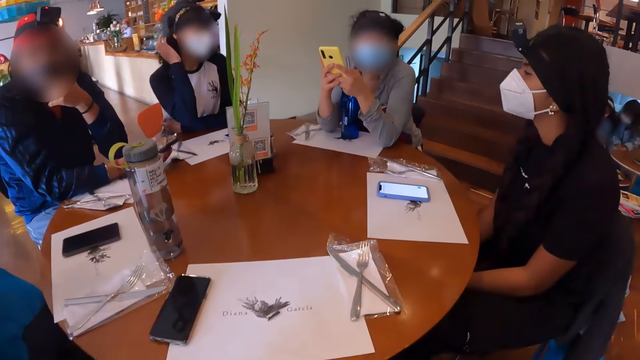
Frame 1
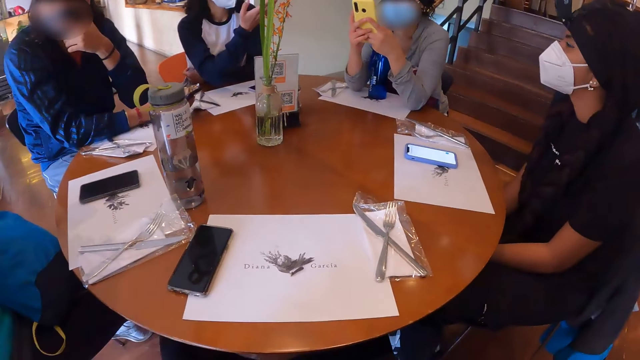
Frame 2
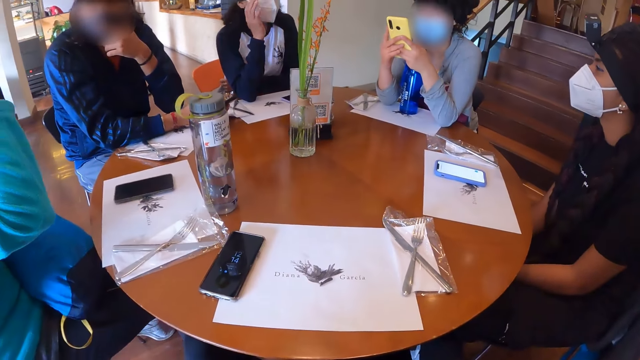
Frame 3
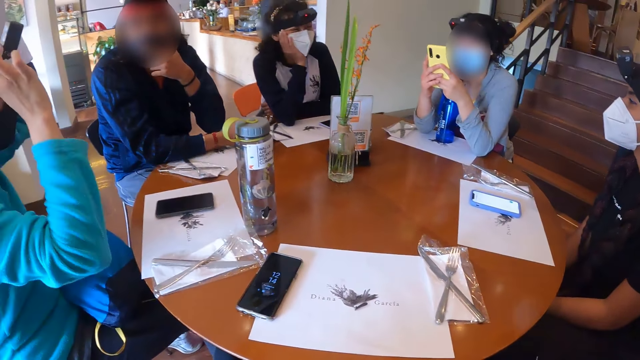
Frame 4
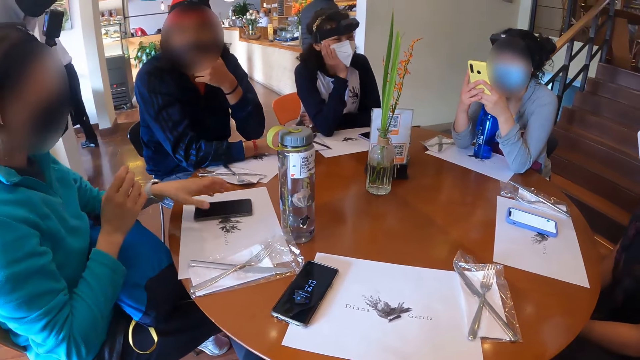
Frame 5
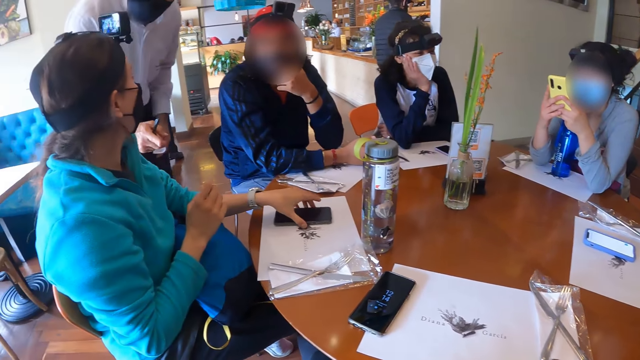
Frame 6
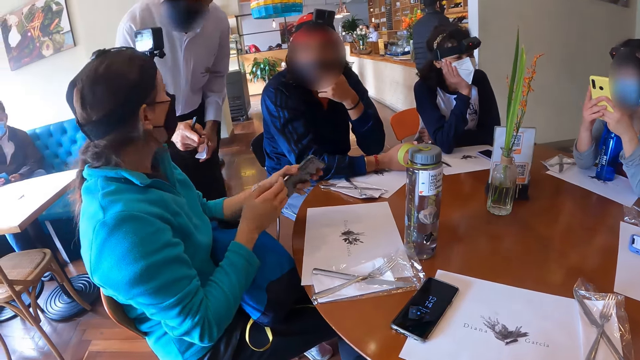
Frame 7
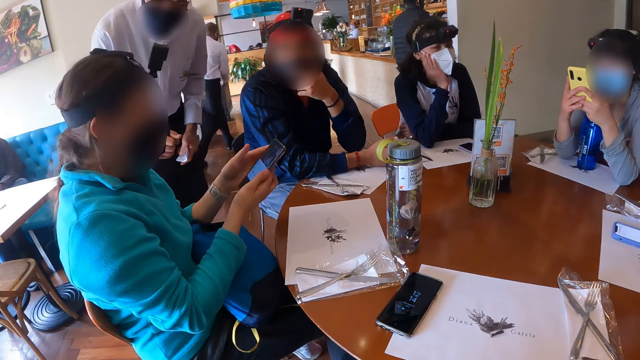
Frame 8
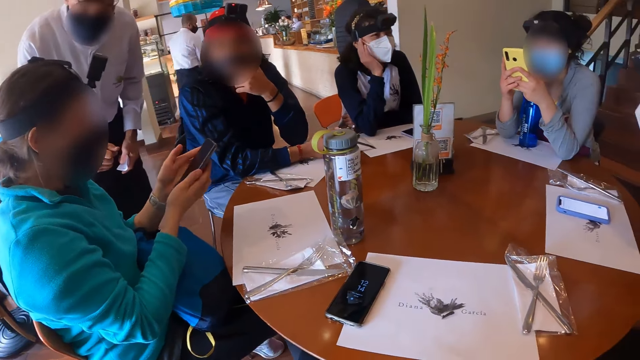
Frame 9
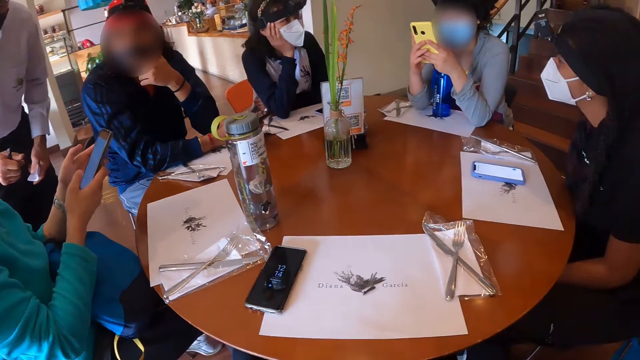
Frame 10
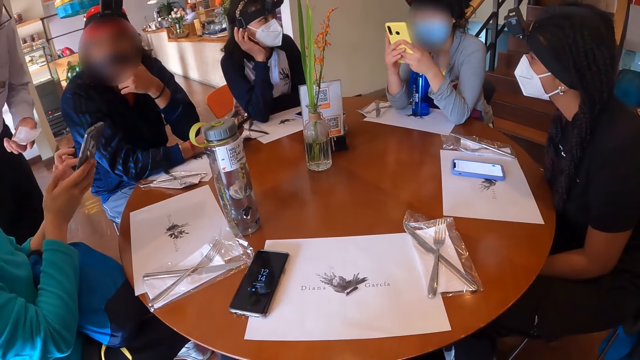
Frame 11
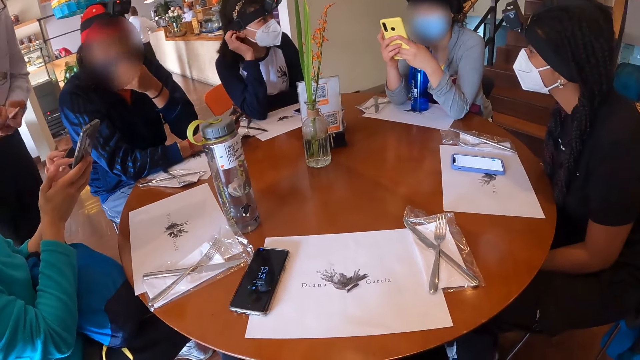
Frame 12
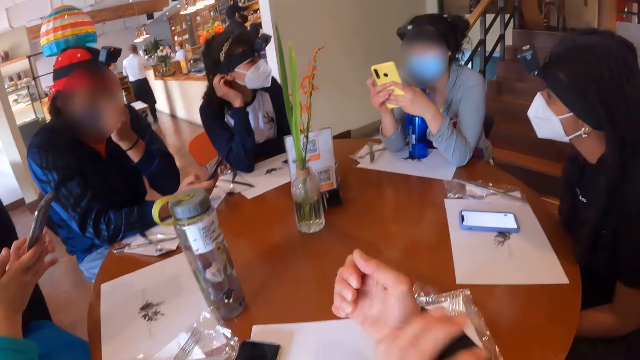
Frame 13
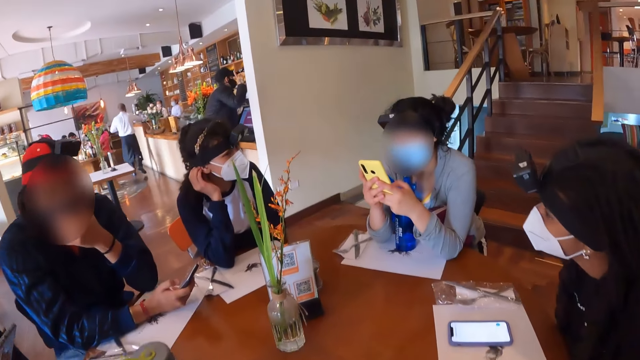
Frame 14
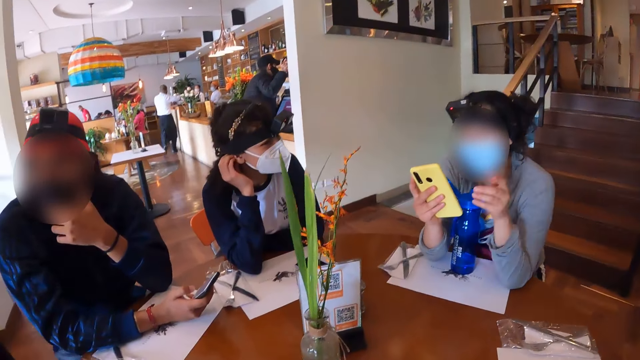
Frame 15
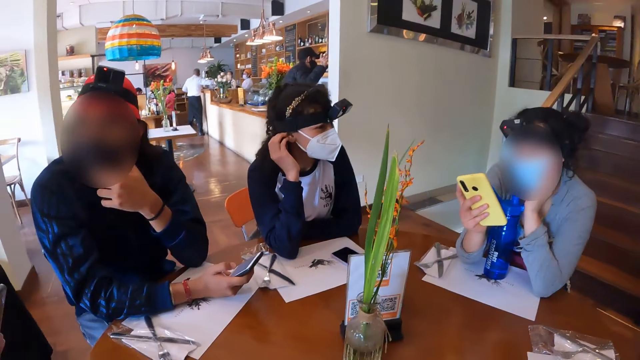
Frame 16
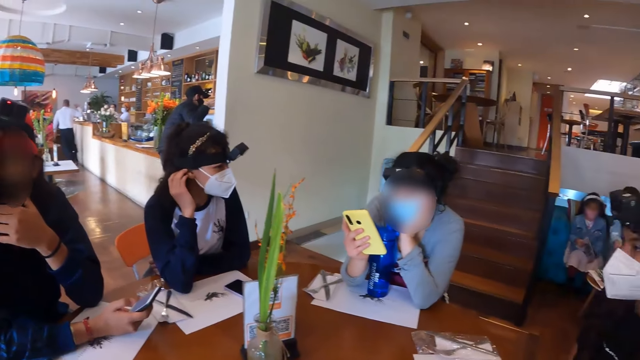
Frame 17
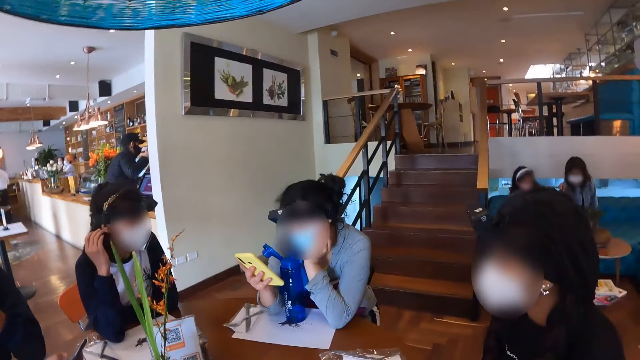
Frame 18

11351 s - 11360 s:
A woman interacts with a man. The woman picks up the phone from the table with her left hand. She interacts with the waiter. She operates her phone with both hands. Another woman touches her face with her right hand. Another waiter writes on a paper in his left hand with a pen in his right hand. Another woman shows a phone to someone. The camera wearer leans on the table. The first woman touches her face with her left hand. The camera wearer looks around the table.

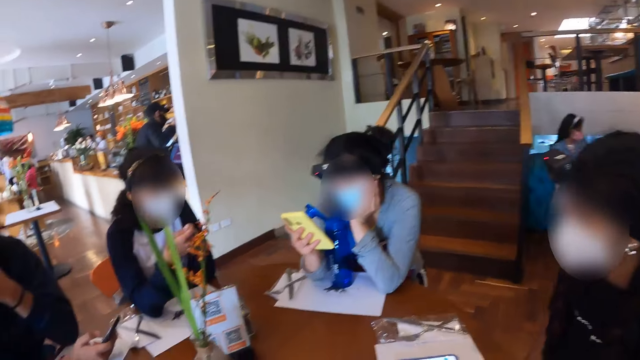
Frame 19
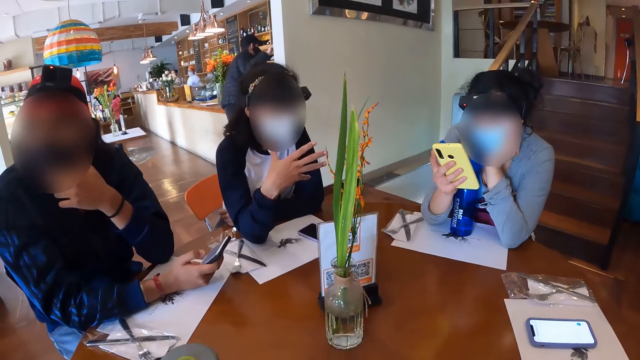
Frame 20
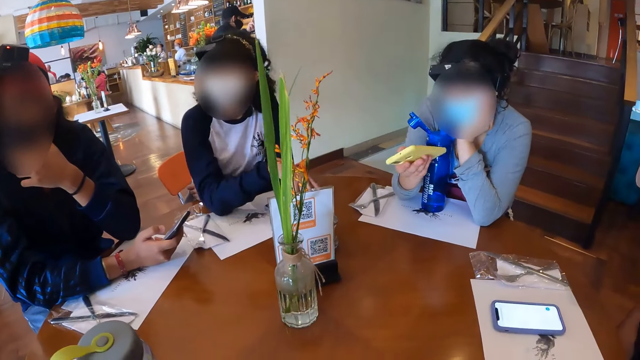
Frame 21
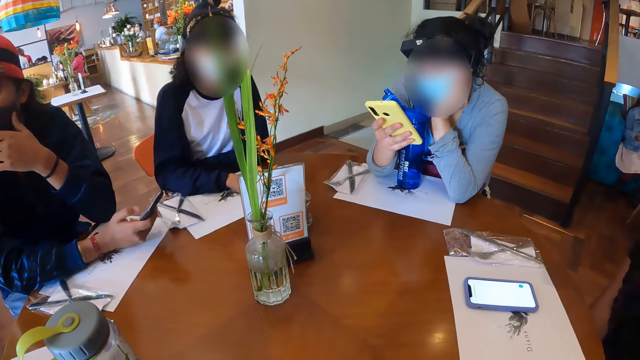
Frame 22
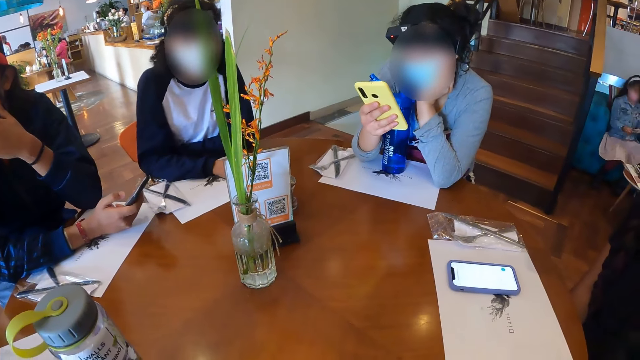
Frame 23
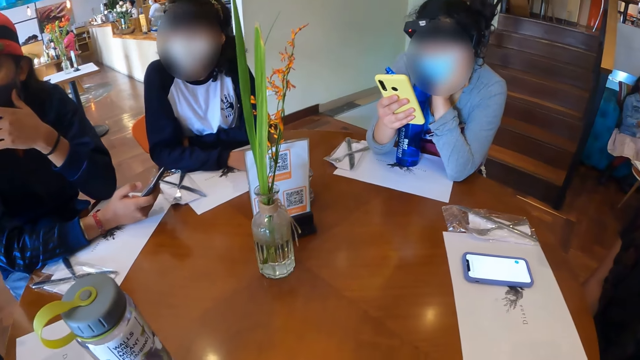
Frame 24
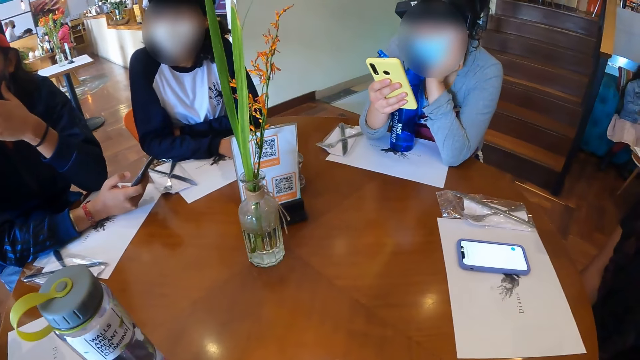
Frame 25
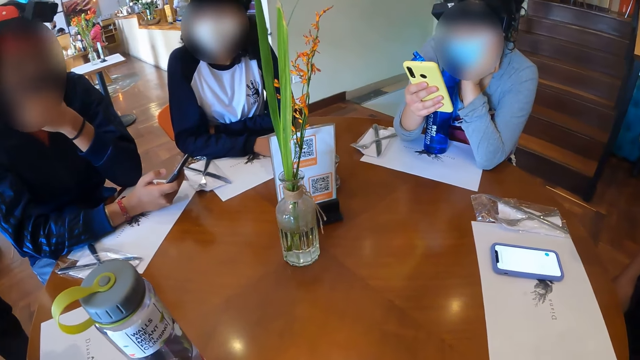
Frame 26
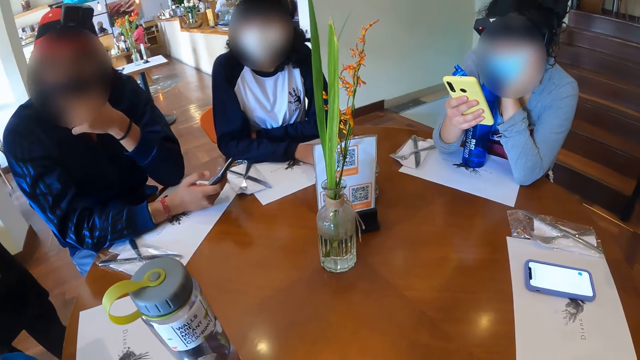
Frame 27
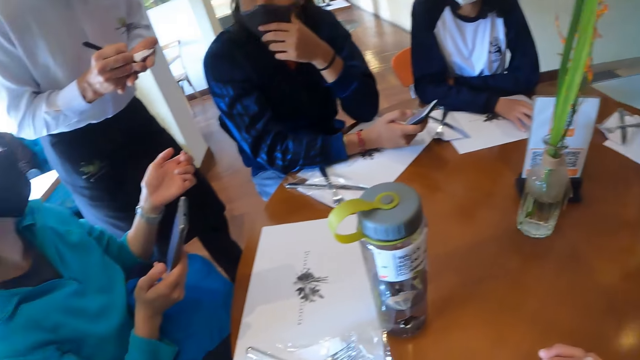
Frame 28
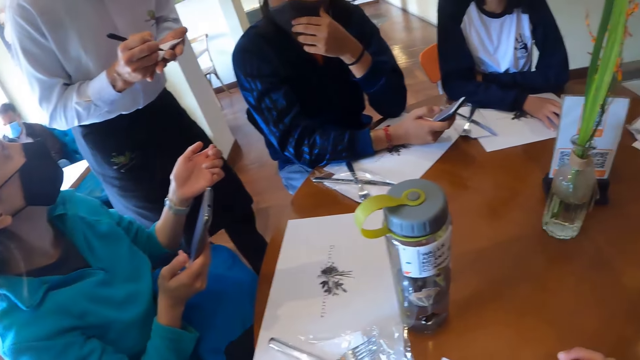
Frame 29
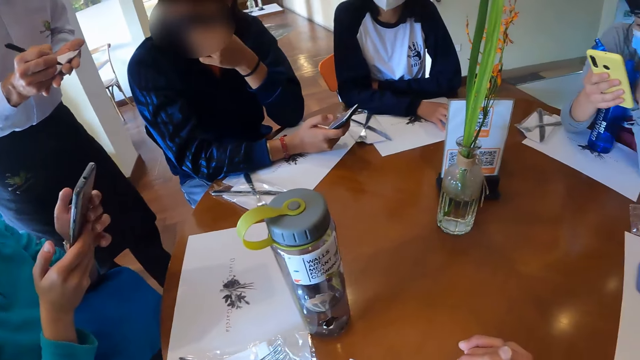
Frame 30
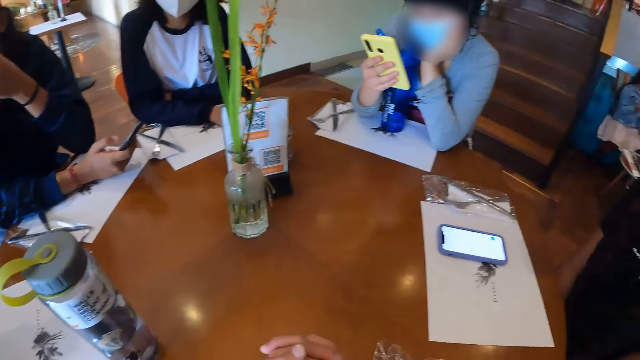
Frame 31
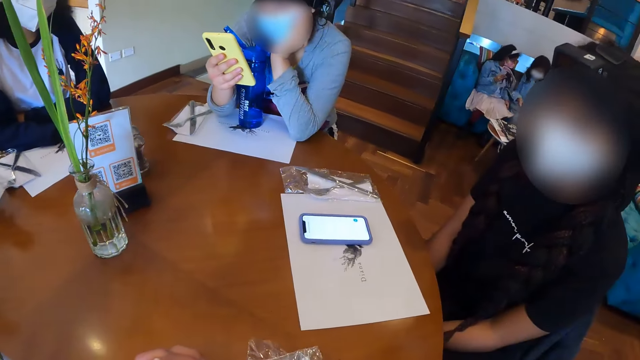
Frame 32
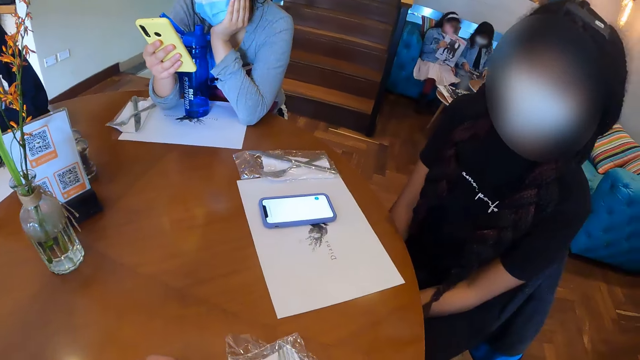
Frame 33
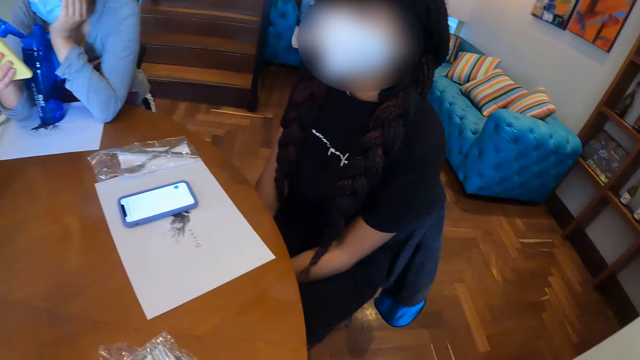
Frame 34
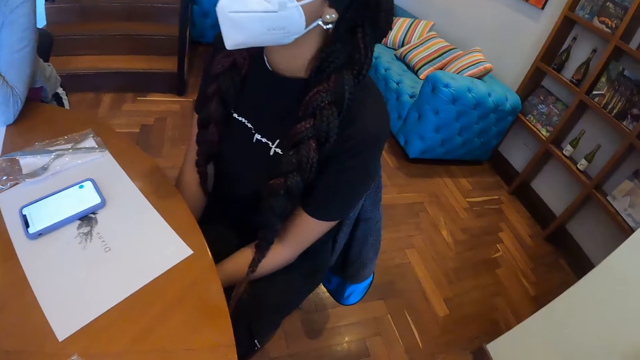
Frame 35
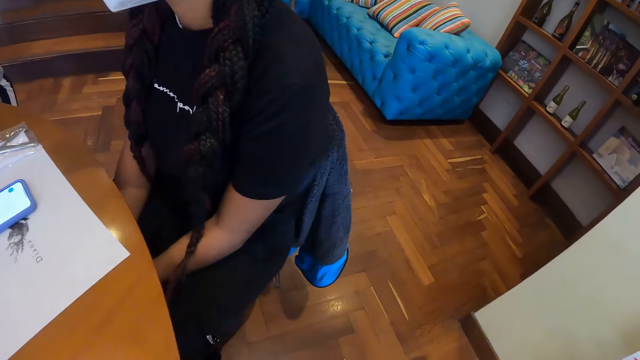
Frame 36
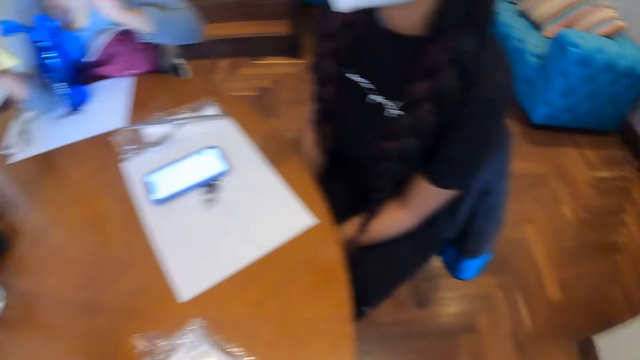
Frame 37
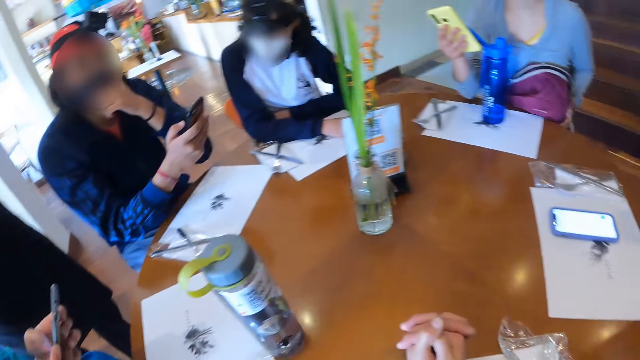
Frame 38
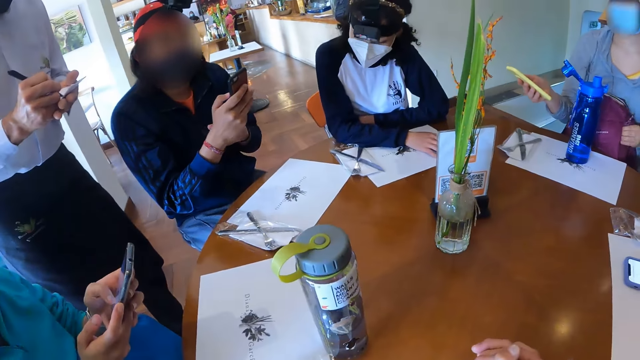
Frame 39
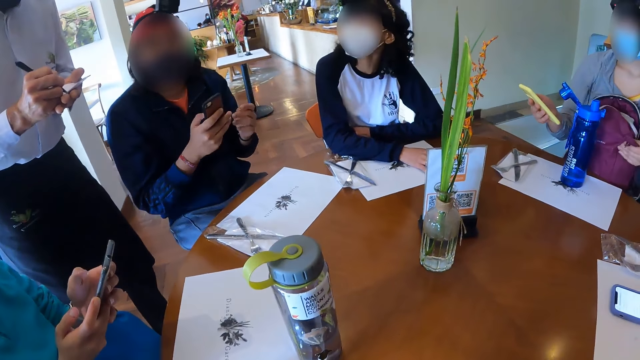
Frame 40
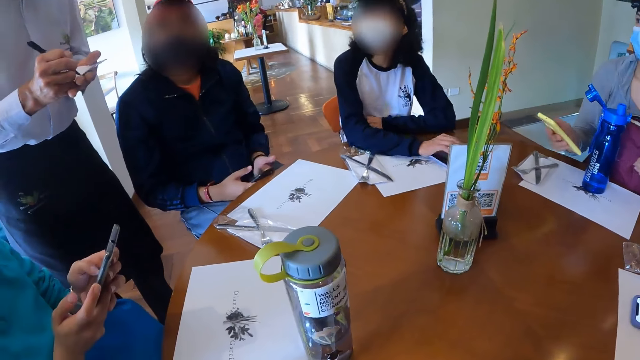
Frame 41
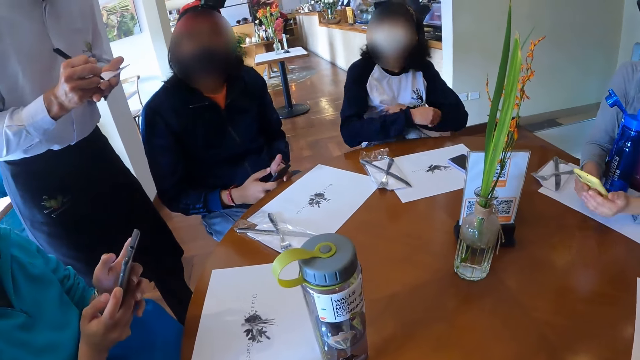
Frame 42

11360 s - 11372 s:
A woman makes gestures with her right hand at the camera wearer. Another woman stares at the phone. The camera wearer looks around the table. A third woman interacts with a waiter. Another woman looks at the waiter. The waiter writes on a booklet. The woman holds the phone with both hands. The camera wearer looks around the table. Another woman adjusts a bag on her lap with her left hand. A man holds the phone with his left hand. Another woman lifts her hands from the table and stares at the phone. The waiter interacts with the man and the first woman at the table. The man holds the phone with both hands. The first woman operates the phone with both hands on the table.
